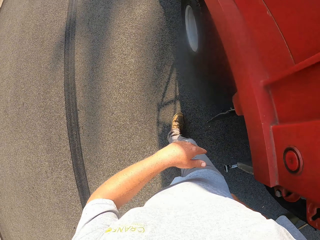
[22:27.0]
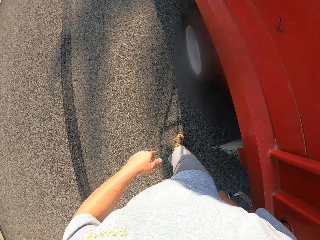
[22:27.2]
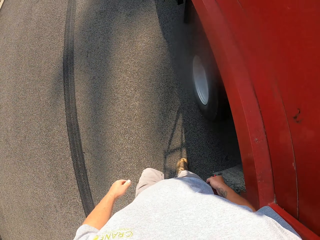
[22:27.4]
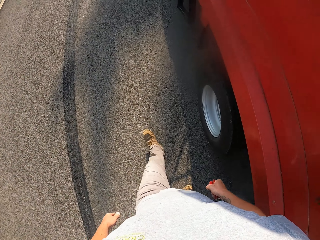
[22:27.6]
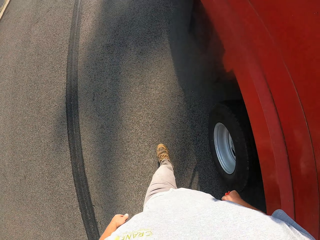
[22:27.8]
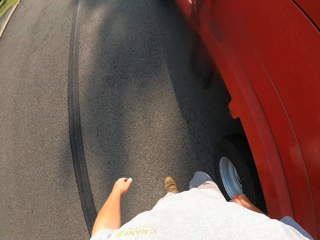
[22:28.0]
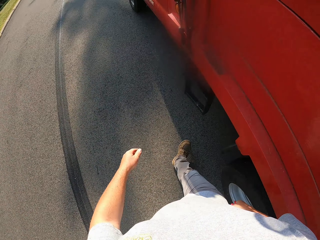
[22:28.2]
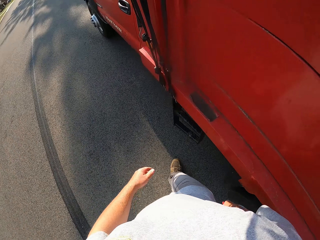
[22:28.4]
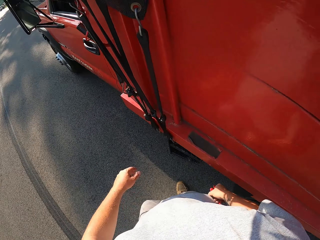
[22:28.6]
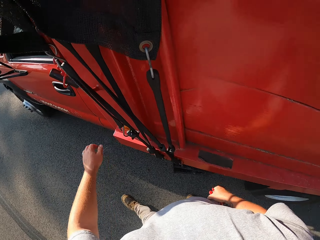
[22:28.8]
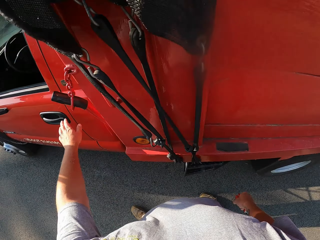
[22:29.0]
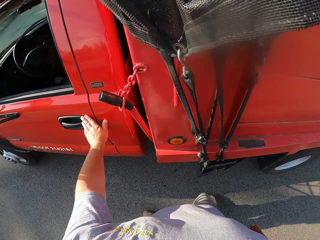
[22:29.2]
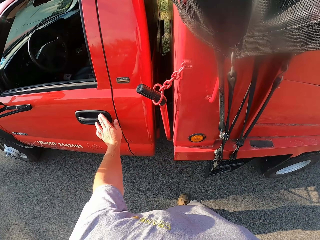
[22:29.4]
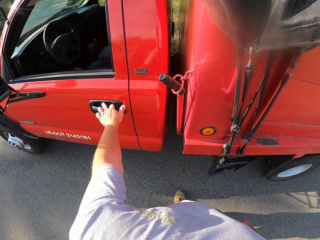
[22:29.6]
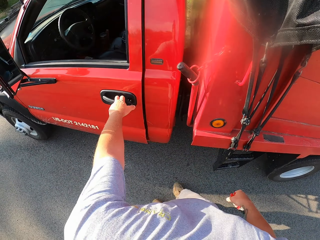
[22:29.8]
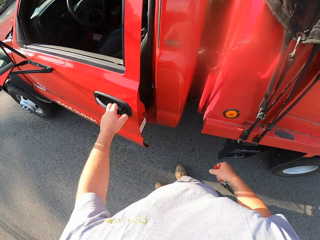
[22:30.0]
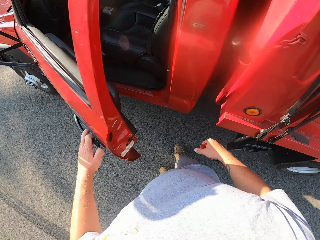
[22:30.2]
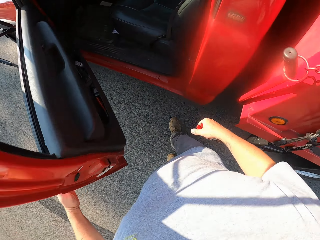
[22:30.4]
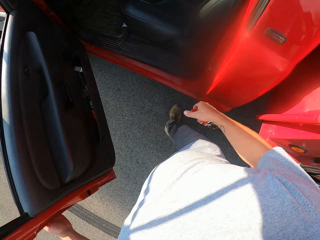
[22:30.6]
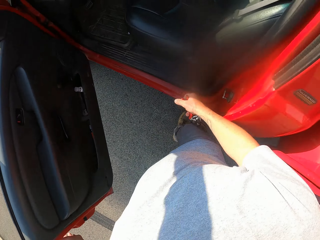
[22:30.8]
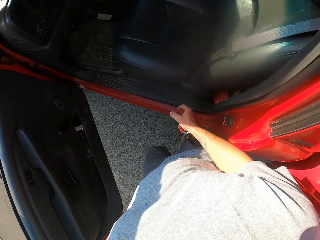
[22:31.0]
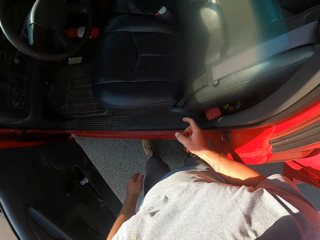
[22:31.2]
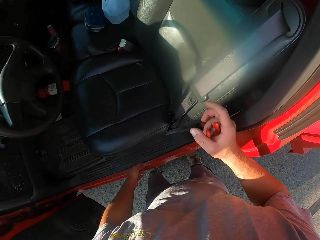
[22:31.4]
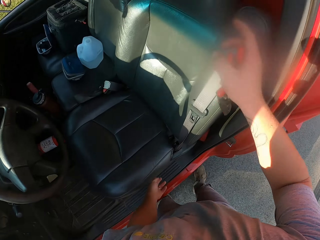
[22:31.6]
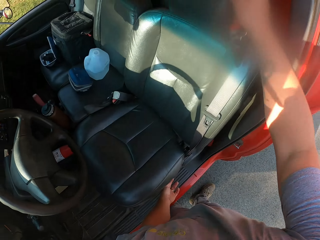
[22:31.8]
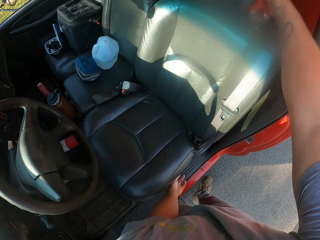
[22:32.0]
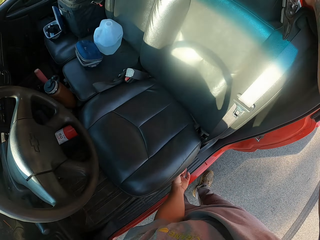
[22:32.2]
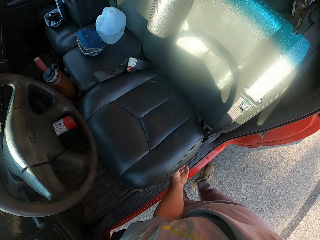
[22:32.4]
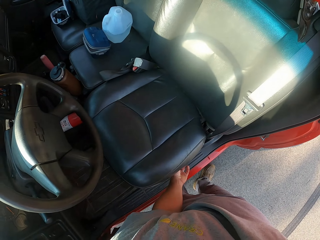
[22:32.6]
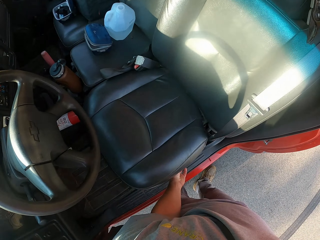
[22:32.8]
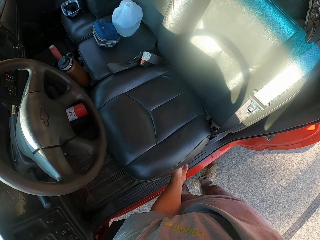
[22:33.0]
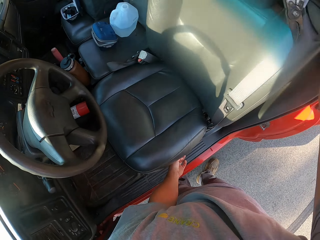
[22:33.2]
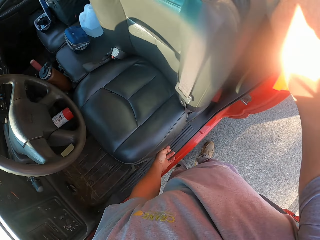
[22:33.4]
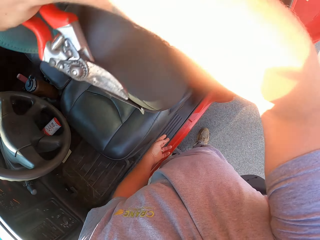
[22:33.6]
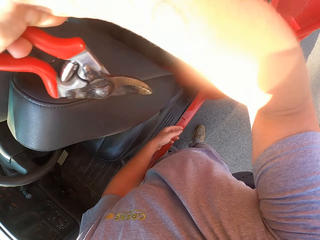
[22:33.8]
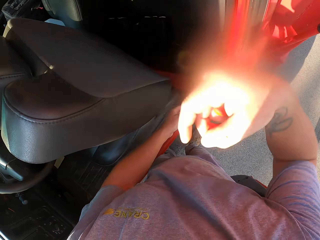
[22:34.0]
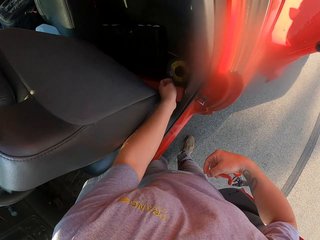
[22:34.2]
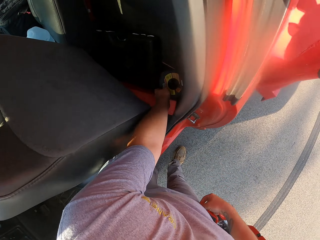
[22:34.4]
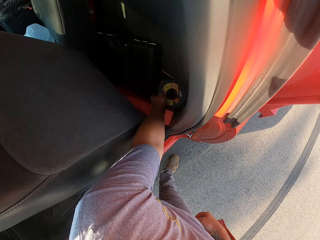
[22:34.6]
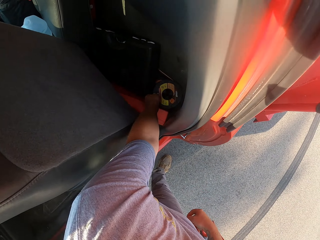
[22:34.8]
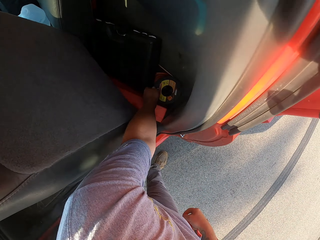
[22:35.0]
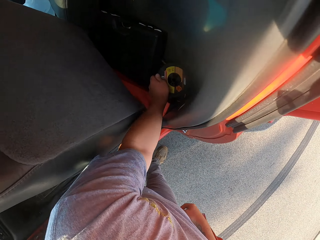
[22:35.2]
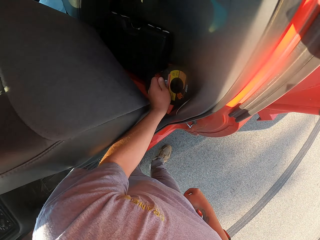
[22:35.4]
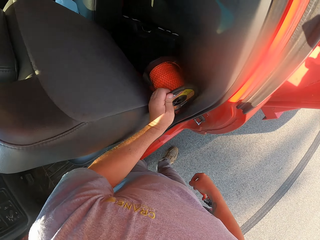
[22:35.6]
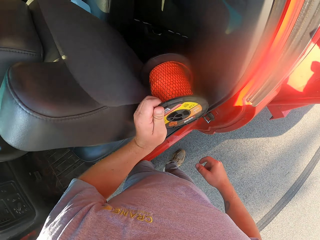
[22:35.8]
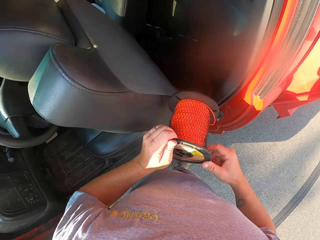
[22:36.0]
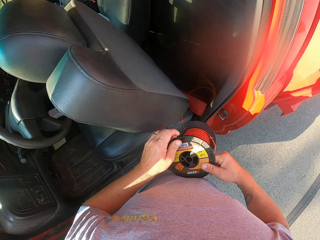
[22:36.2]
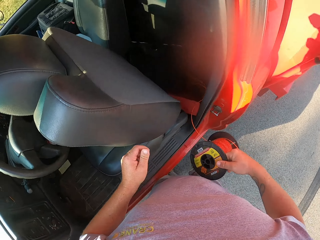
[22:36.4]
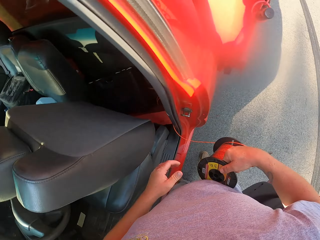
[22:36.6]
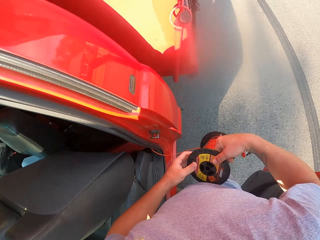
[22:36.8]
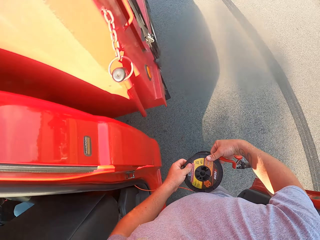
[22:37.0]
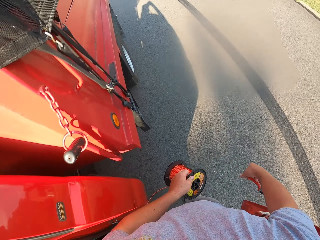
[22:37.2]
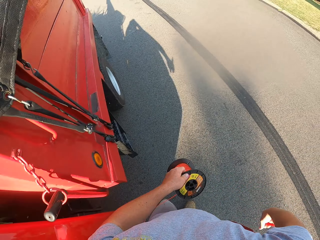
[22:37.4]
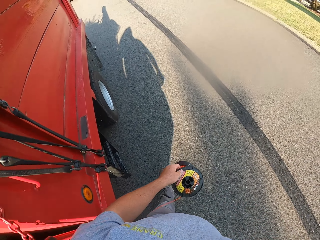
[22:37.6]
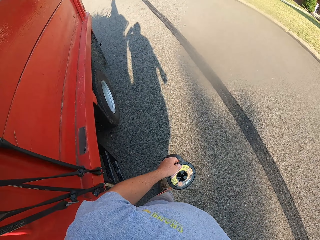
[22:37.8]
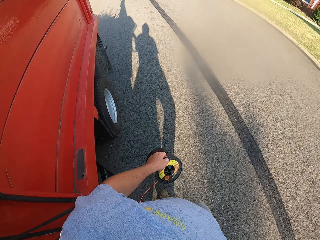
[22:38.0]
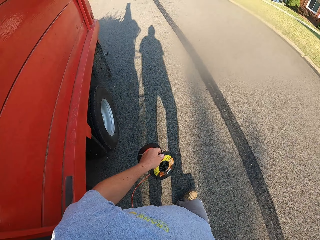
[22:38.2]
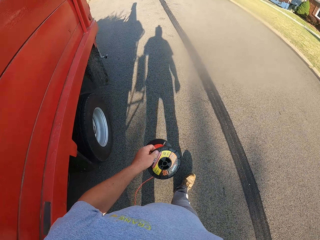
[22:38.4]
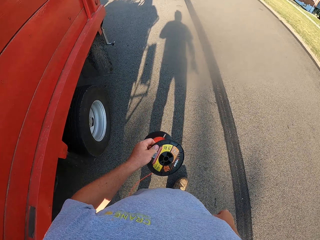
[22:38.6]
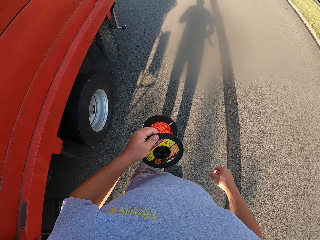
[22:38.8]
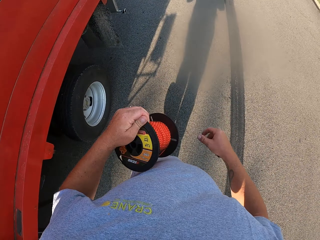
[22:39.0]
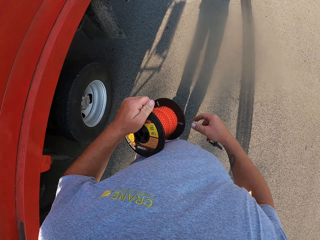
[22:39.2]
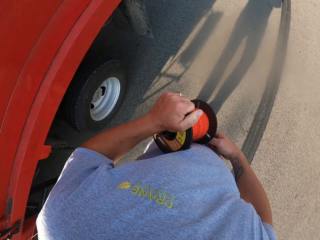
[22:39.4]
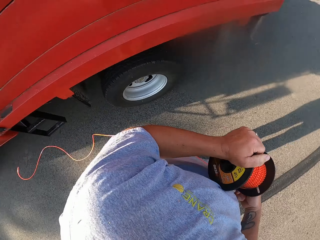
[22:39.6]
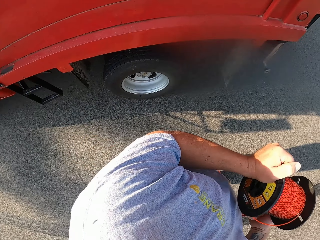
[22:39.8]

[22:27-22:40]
The camera wearer walks around the car. He opens the car door. He adjusts the car seat with his hands. He picks up the string trimmer line in the car. He walks on the road.

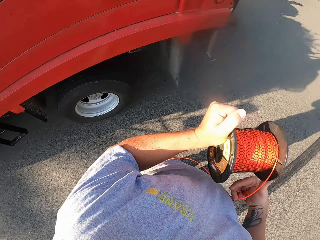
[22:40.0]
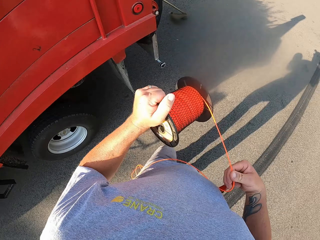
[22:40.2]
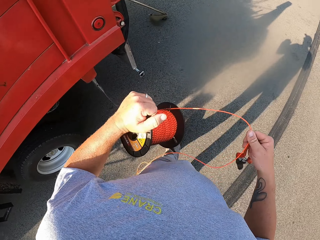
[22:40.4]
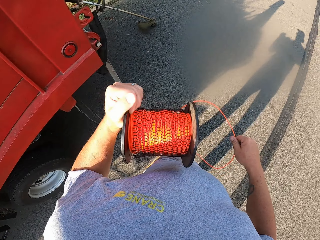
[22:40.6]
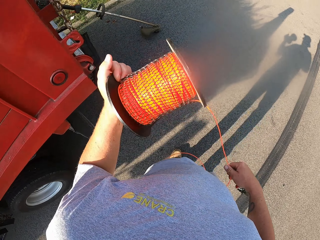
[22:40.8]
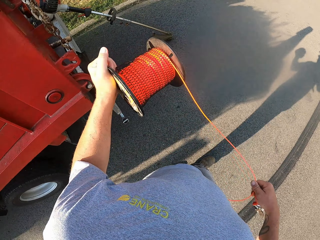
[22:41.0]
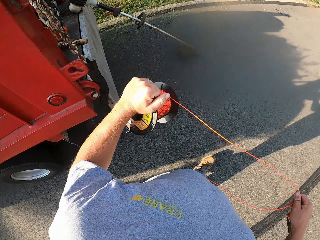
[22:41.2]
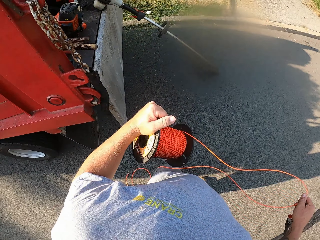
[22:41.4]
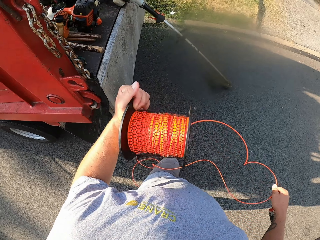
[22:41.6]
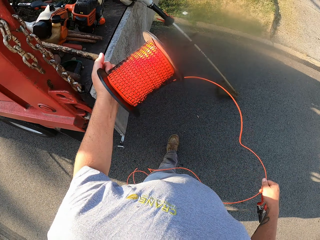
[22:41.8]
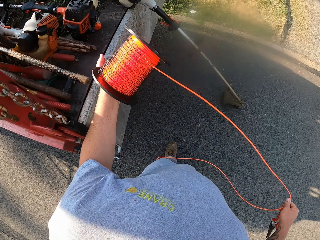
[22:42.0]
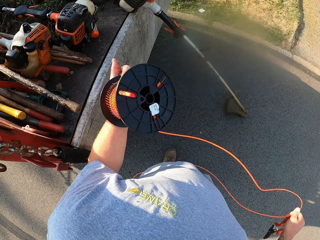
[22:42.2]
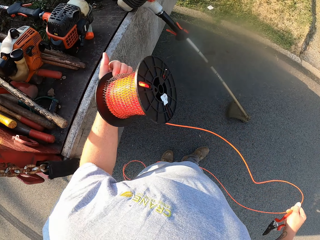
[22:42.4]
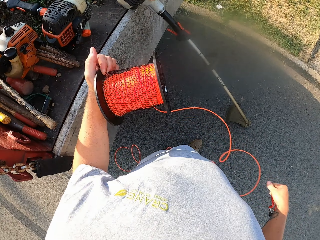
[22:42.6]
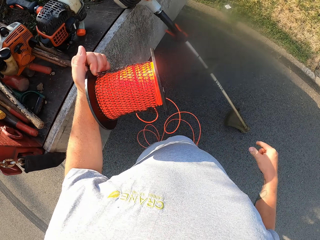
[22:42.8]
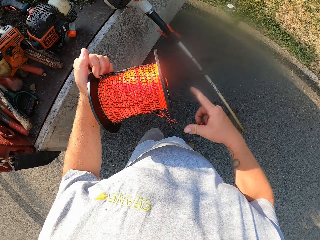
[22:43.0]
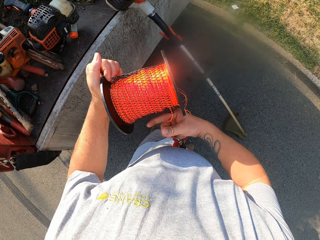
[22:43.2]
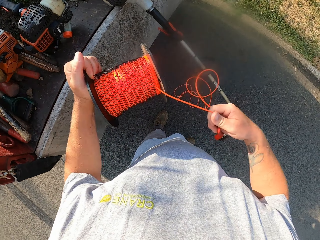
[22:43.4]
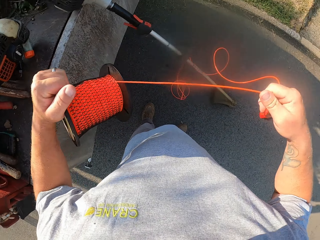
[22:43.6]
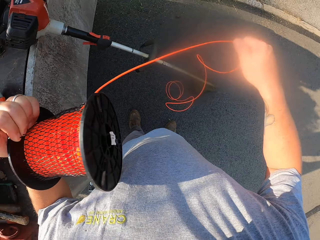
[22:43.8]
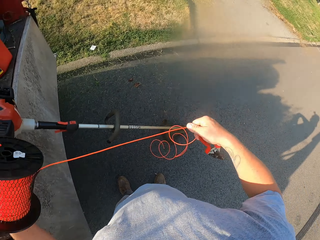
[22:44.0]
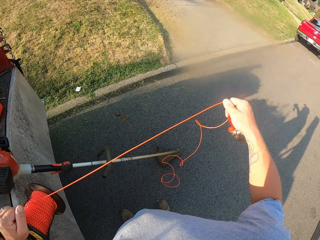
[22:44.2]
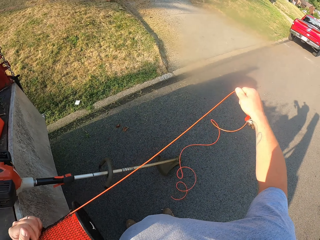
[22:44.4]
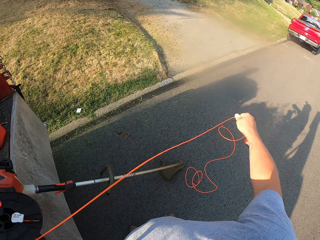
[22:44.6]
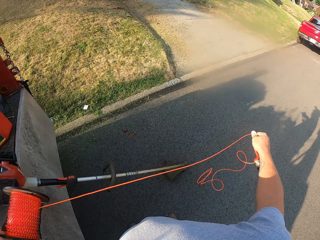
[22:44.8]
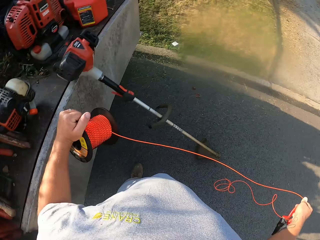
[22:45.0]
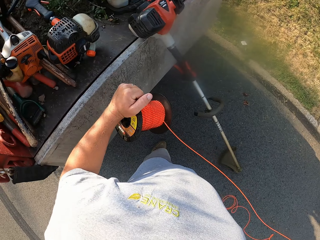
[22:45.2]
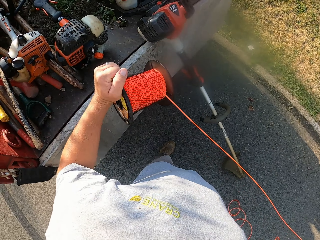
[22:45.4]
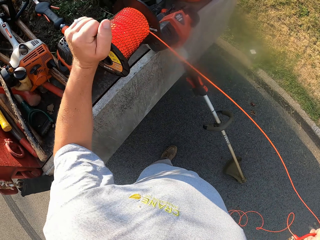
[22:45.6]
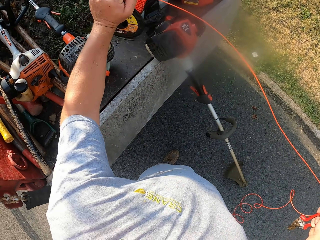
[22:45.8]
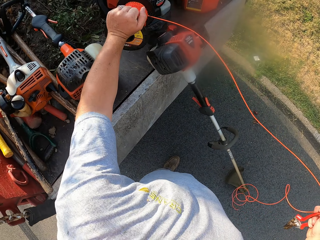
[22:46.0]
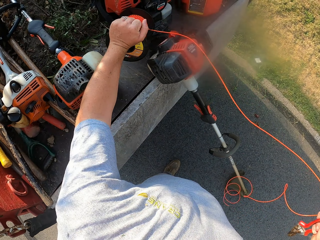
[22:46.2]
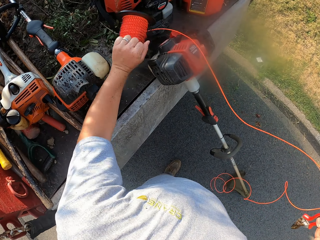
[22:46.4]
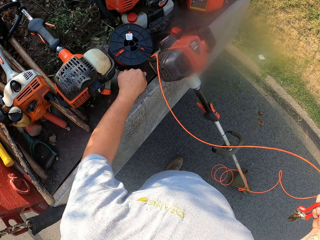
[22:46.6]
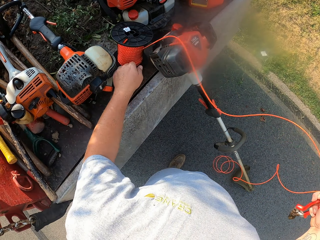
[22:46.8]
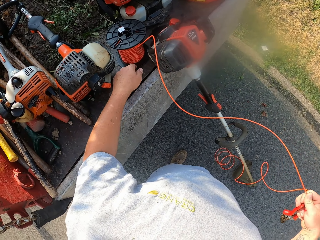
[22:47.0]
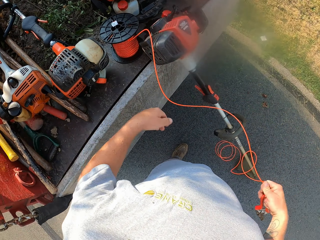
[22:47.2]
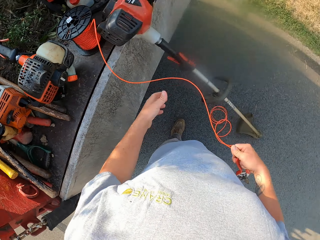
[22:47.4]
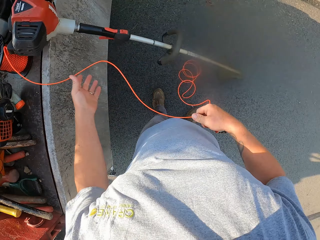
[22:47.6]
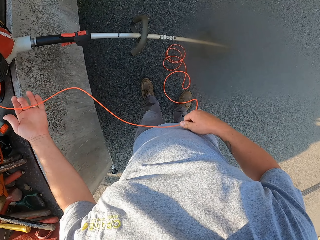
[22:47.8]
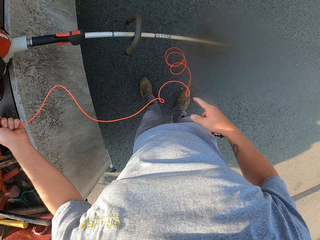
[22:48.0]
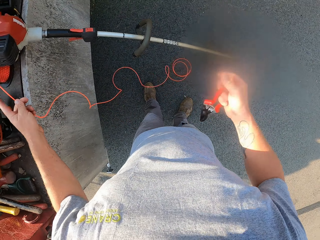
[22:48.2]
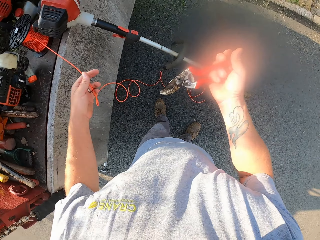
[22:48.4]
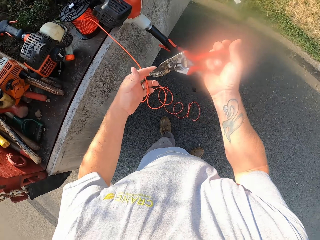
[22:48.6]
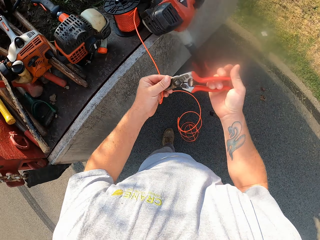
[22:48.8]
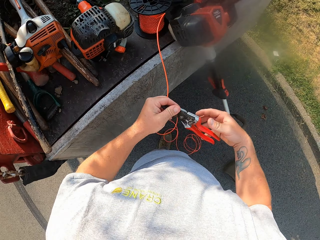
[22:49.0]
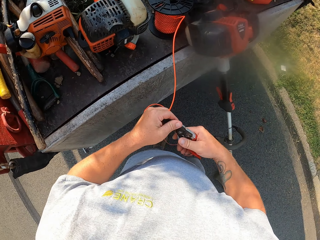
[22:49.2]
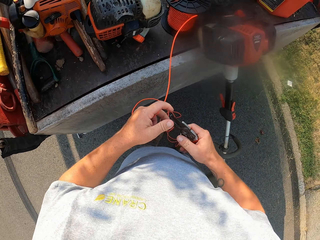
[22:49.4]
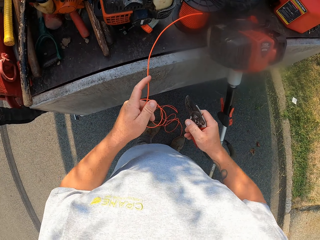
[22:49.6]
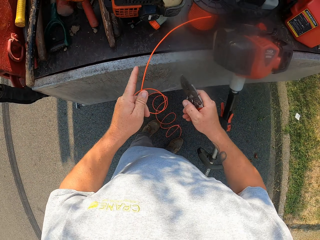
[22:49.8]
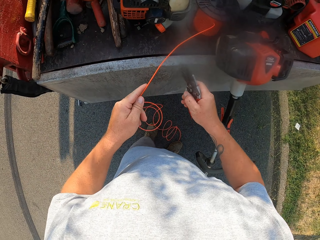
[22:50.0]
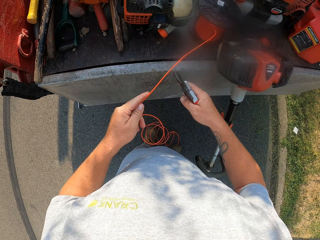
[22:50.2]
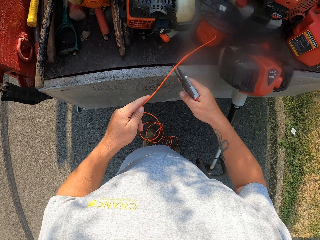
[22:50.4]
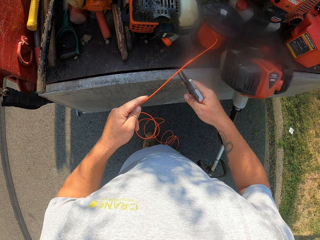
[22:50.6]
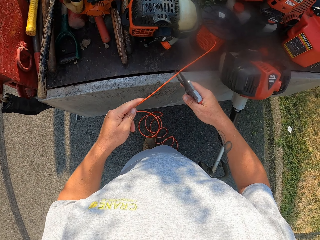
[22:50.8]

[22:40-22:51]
The camera wearer unrolls the string trimmer line with his right hand. He places the cord on the truck. He stares at the scissors.
